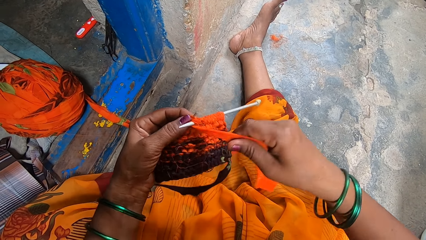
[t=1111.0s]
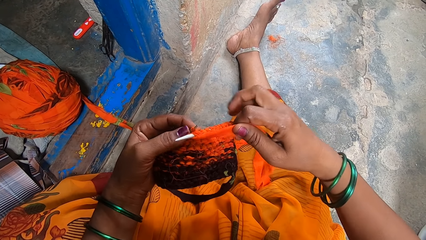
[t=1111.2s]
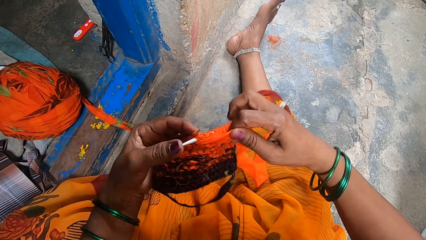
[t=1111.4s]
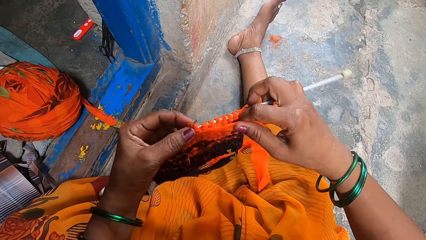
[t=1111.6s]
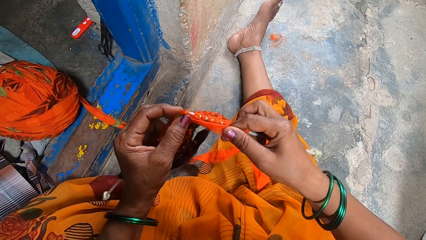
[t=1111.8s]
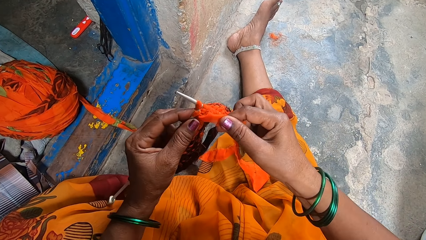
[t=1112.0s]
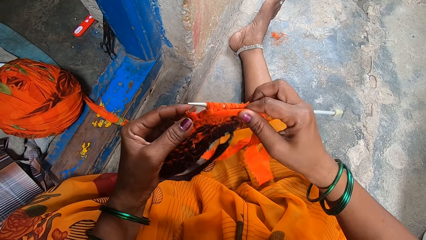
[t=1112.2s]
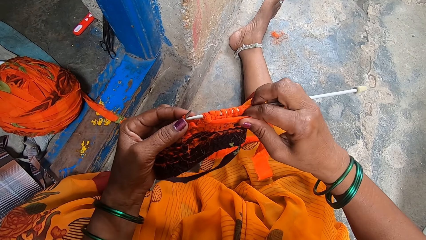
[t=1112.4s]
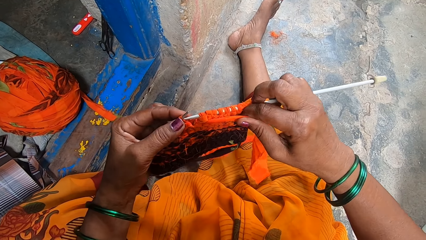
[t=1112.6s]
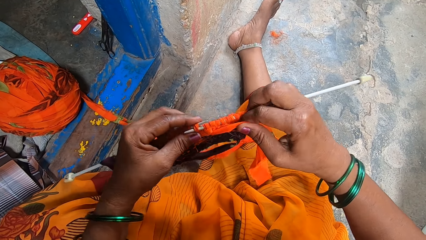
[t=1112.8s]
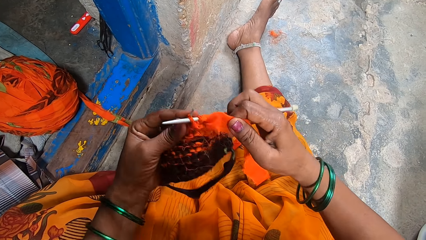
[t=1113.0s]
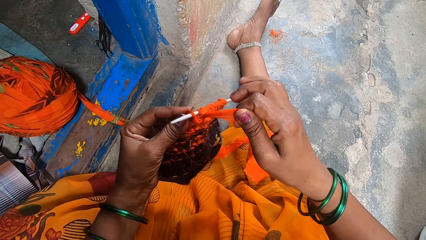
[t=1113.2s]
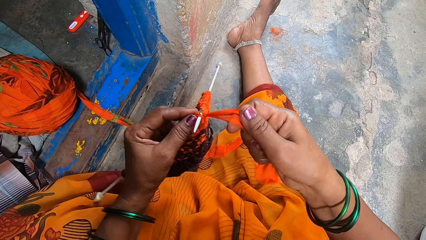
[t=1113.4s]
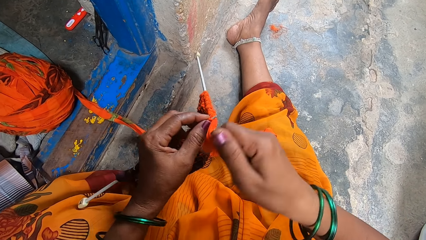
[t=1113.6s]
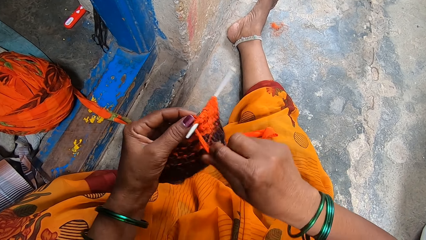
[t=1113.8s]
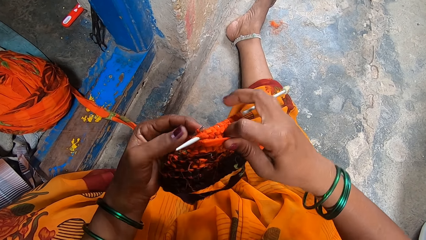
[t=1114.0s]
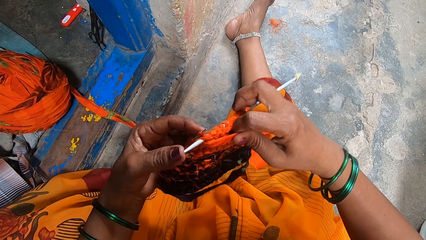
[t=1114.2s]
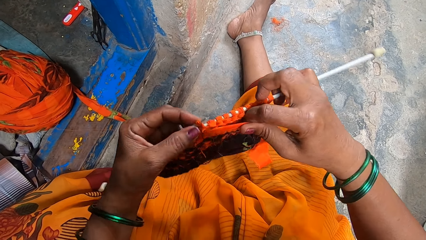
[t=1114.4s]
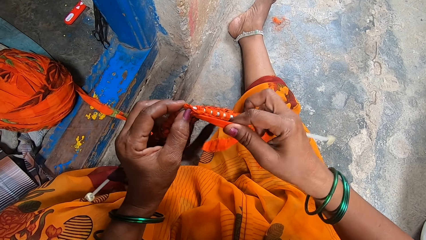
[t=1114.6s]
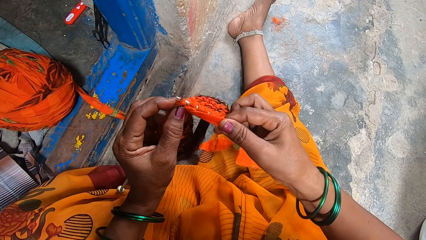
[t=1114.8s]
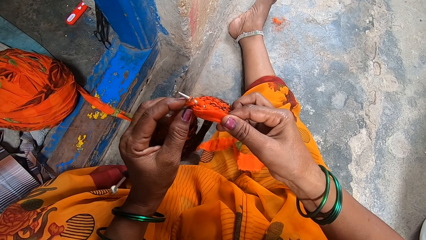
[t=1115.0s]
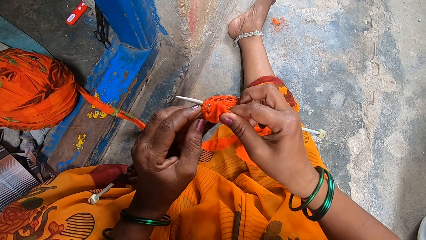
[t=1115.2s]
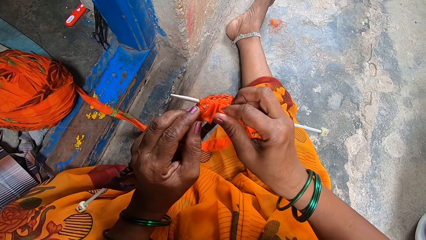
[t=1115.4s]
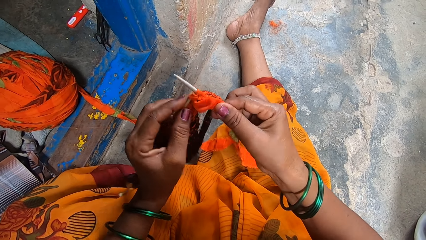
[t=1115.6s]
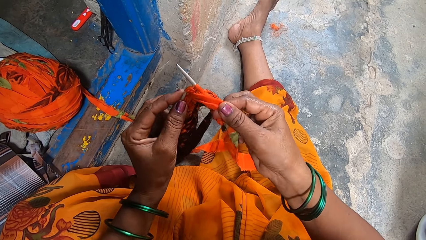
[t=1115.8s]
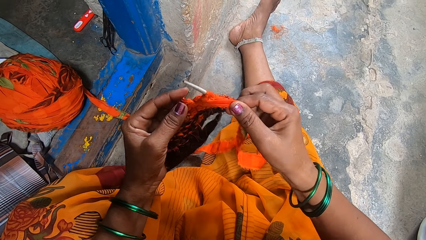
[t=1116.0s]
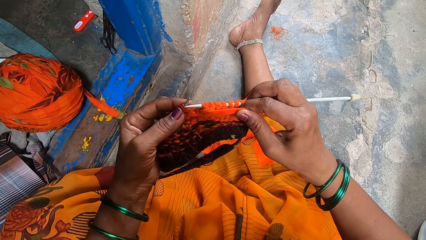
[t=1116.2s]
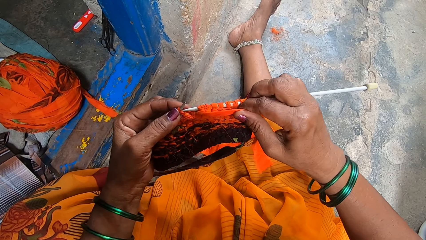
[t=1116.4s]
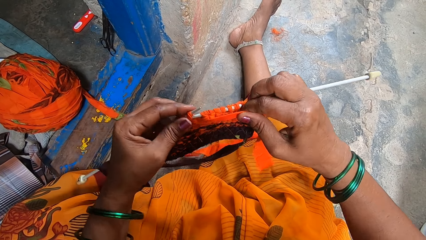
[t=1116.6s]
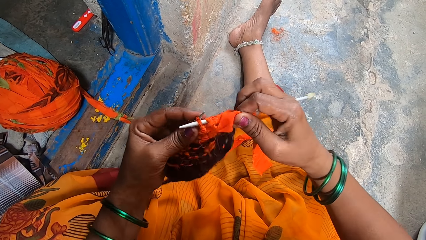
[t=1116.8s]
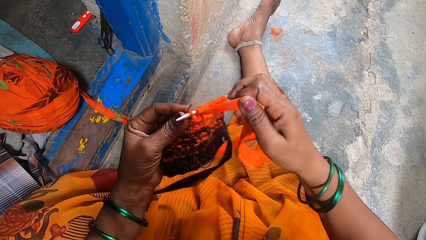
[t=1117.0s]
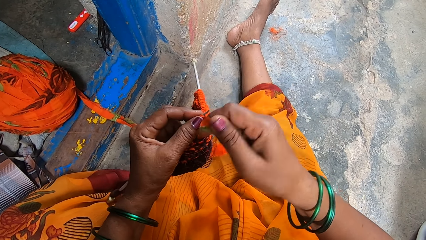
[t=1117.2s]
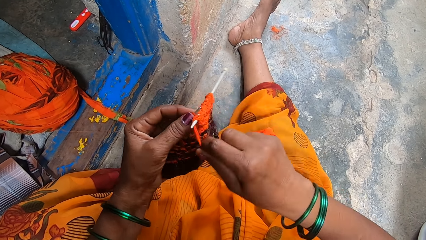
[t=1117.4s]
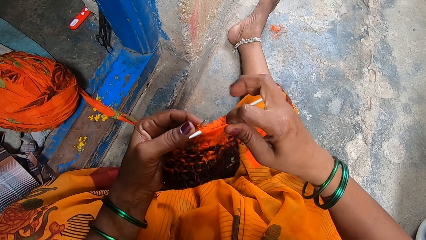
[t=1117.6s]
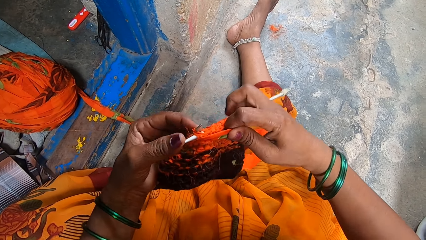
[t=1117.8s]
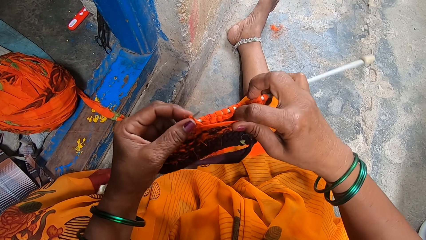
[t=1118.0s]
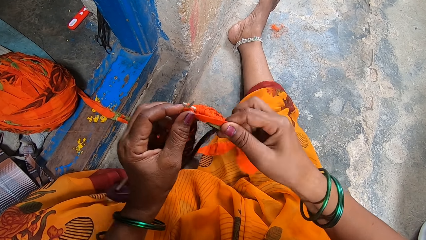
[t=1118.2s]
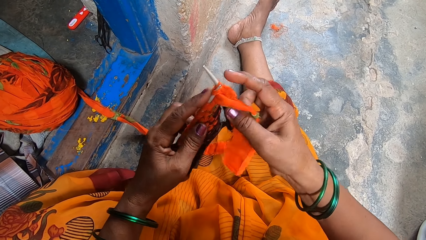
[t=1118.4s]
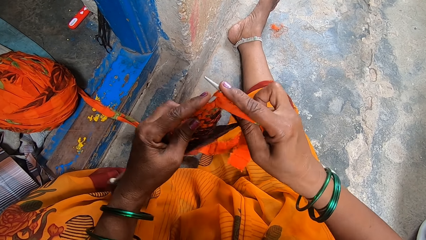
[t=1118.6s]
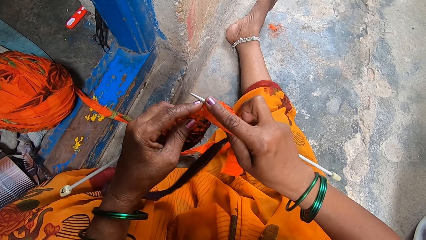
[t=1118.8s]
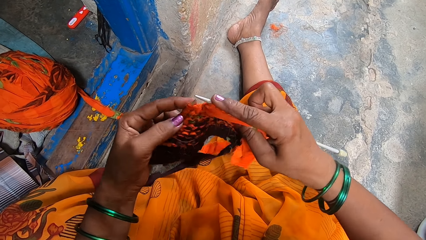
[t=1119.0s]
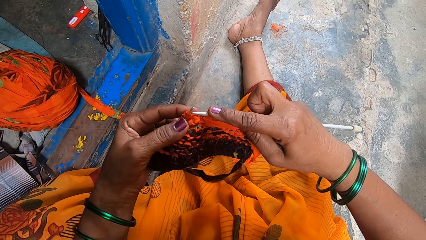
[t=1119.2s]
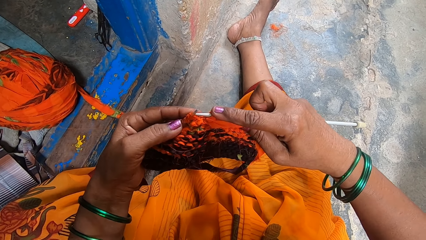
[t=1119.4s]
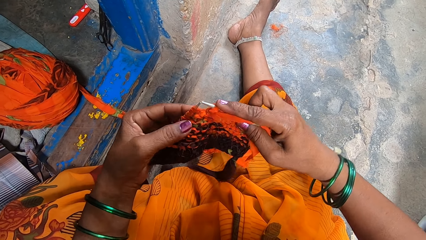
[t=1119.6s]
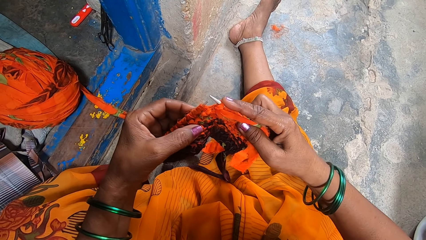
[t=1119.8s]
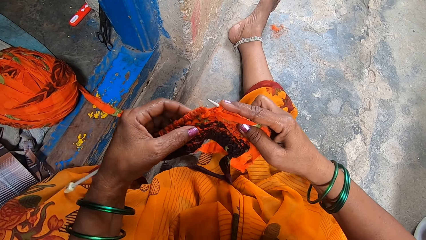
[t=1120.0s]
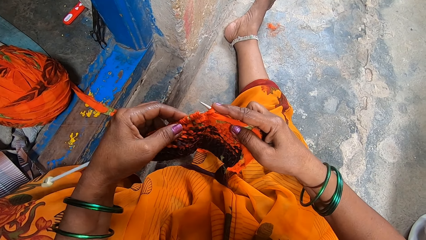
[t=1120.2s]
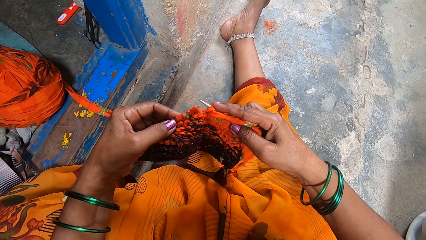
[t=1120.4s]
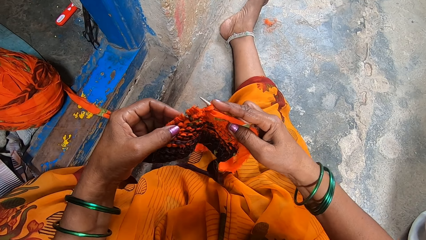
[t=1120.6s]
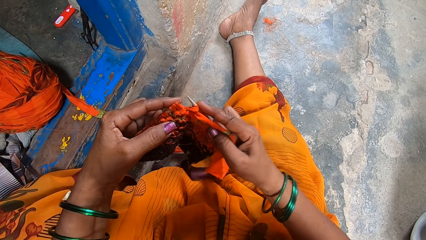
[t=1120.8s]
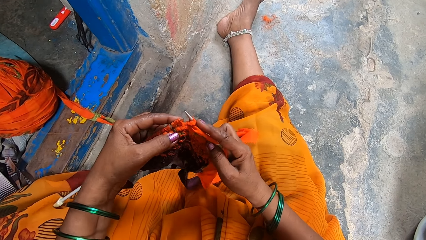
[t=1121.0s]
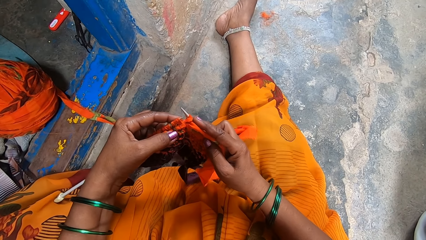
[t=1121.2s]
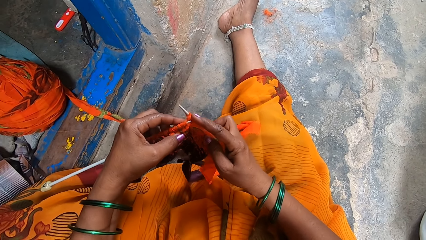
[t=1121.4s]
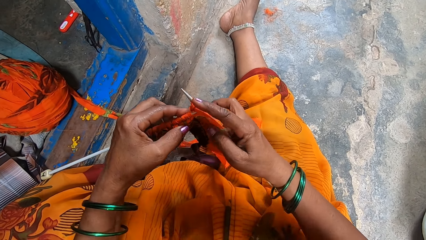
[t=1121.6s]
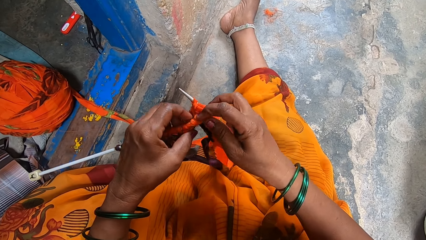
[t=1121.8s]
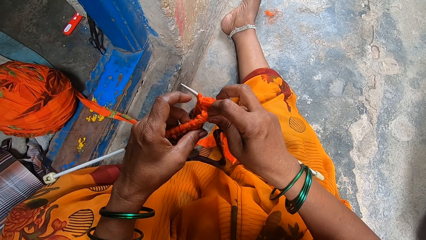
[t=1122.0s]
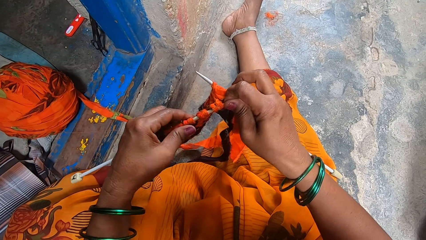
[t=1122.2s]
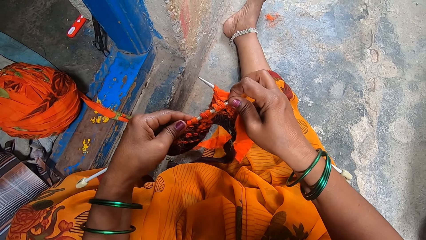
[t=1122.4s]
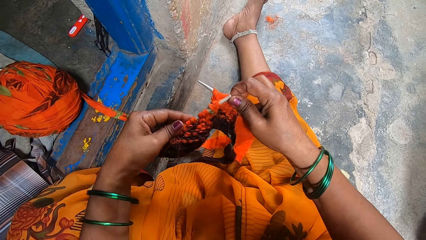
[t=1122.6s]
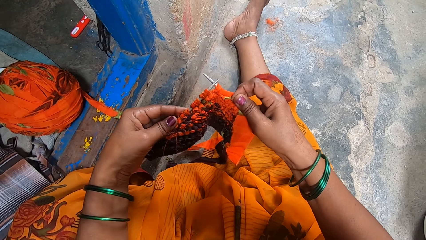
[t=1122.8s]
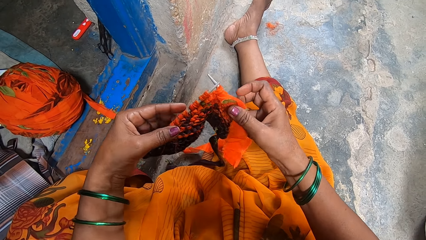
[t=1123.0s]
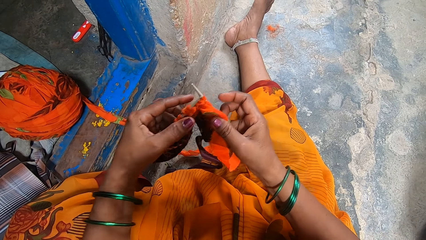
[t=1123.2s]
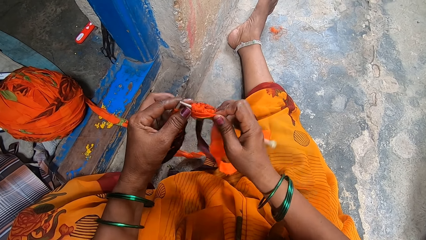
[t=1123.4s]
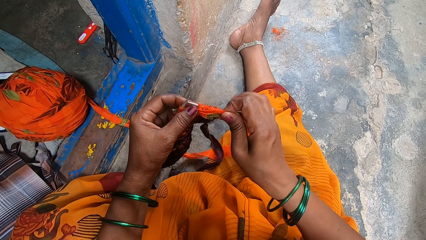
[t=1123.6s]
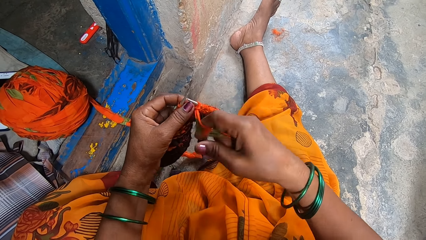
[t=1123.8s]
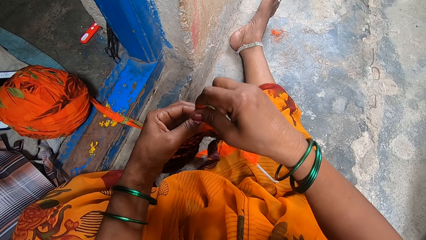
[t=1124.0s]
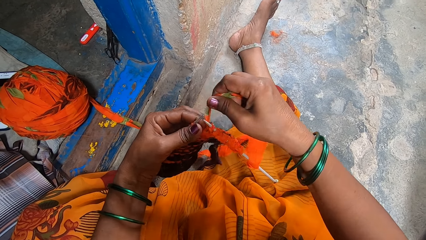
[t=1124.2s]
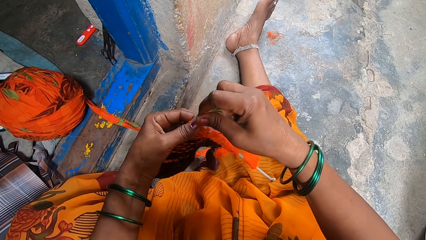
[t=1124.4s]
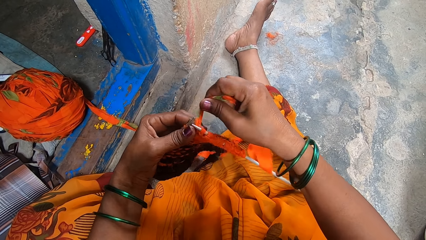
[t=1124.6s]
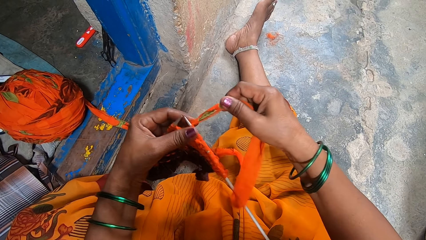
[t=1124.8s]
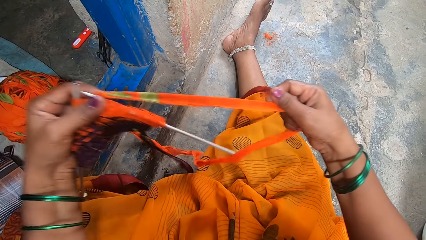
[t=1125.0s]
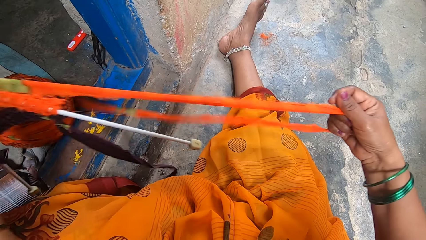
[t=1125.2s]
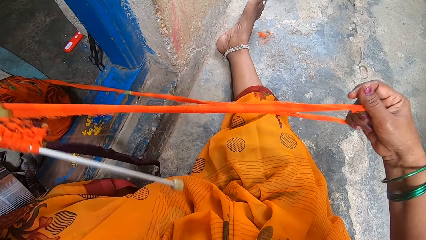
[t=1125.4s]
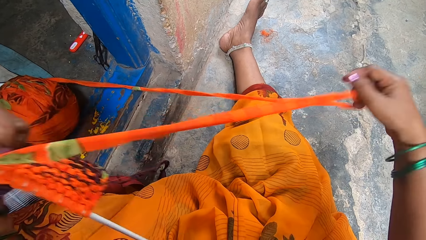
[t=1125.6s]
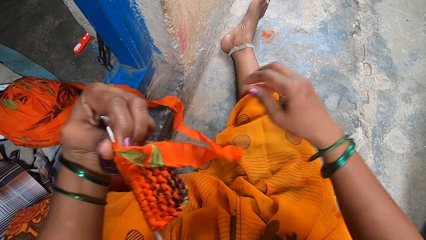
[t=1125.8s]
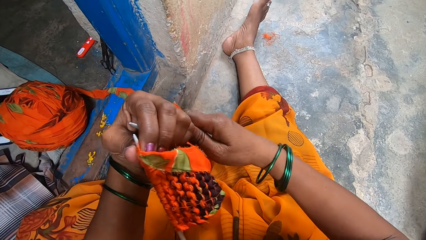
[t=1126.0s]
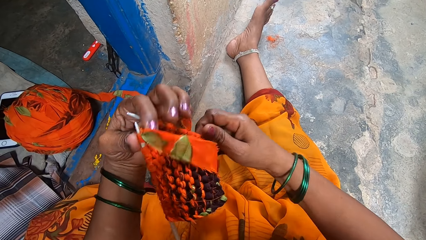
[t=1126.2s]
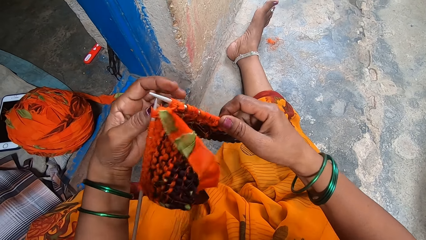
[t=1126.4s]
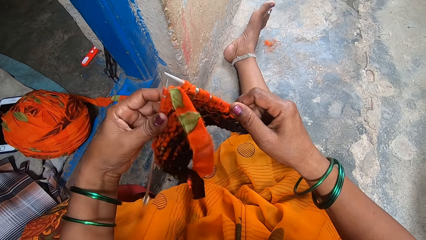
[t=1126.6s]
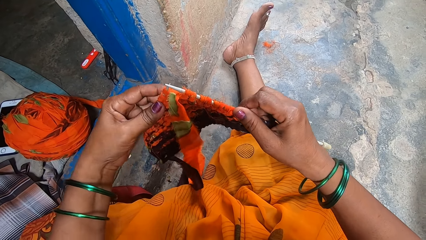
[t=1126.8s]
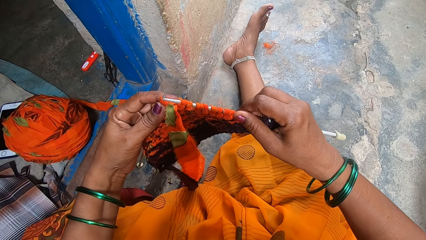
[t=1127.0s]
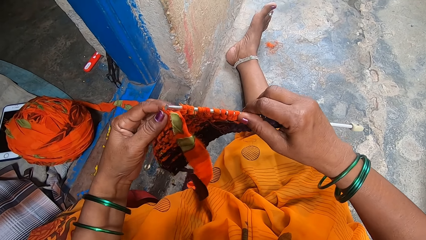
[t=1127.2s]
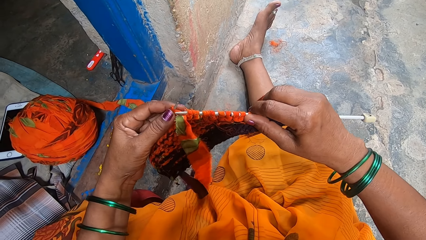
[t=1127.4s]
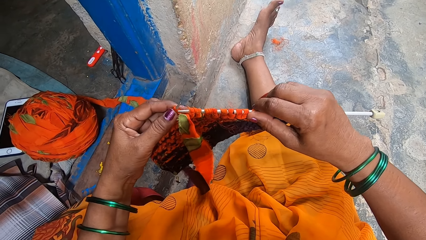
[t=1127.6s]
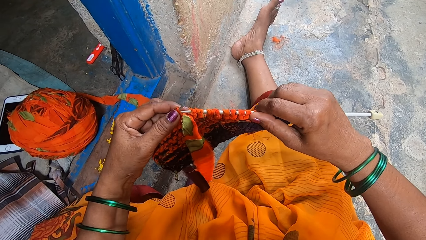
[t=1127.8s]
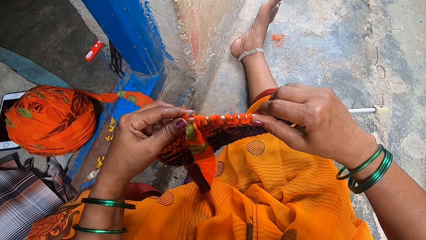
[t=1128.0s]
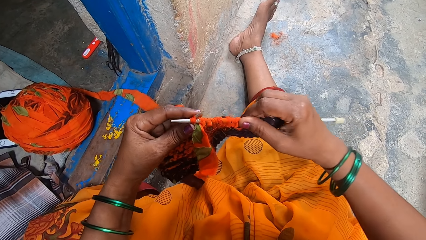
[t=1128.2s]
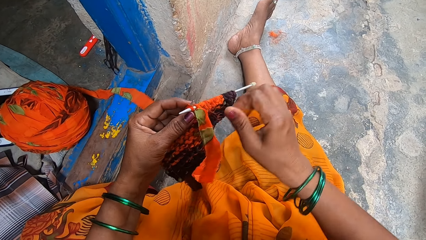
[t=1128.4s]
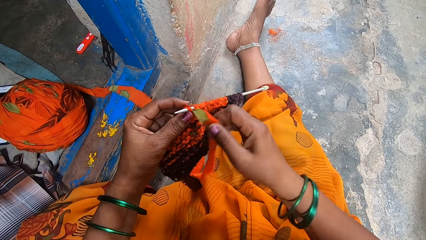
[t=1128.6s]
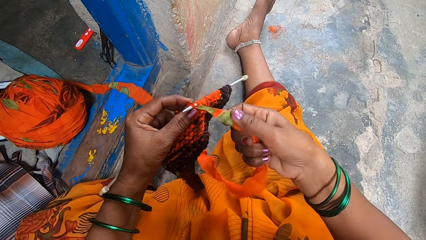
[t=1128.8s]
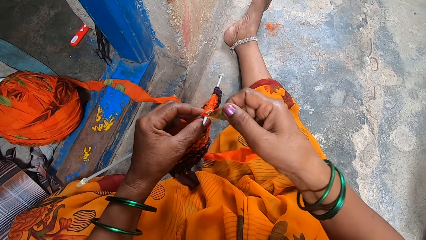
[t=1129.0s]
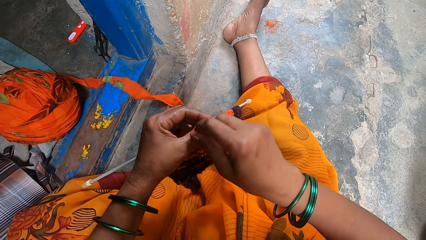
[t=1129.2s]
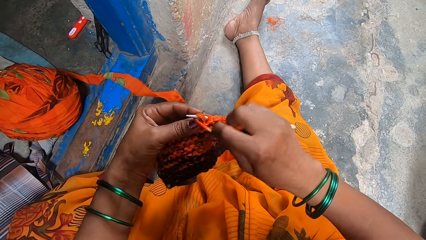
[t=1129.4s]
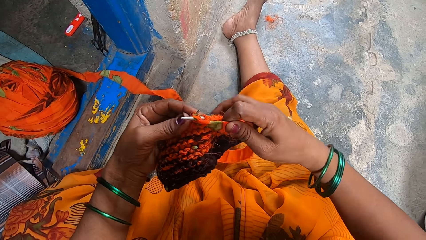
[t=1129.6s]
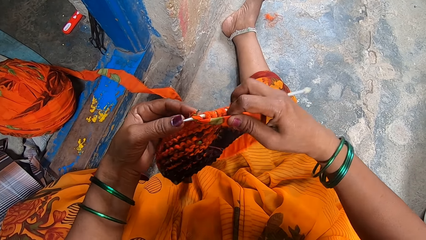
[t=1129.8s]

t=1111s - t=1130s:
The camera wearer adjusts the Ankara material. They pull the knitting fabric. They crochet the yarn. They knit the fabric.
